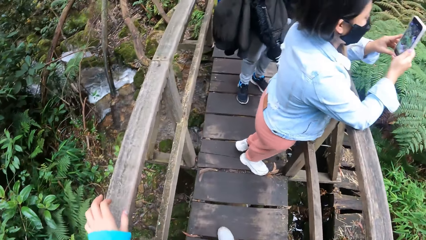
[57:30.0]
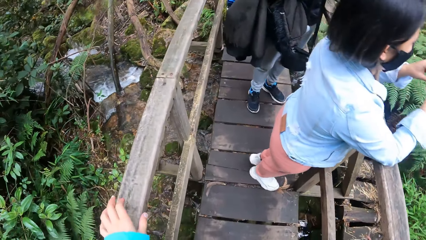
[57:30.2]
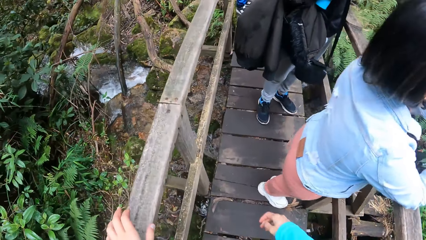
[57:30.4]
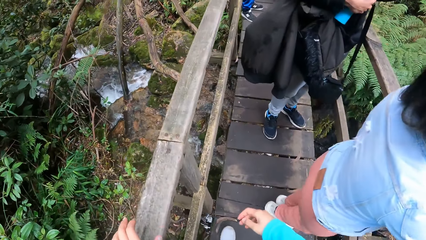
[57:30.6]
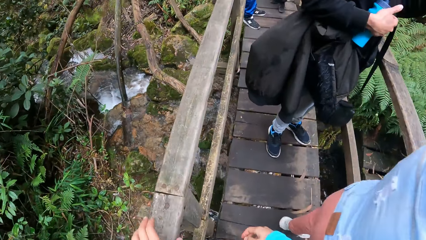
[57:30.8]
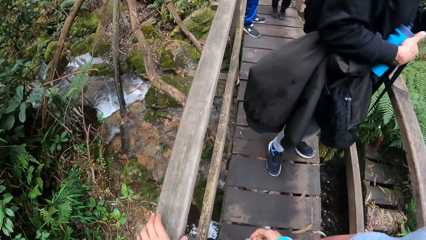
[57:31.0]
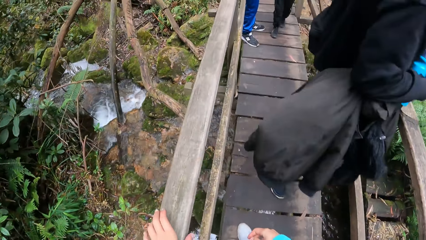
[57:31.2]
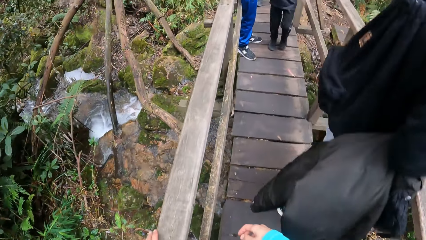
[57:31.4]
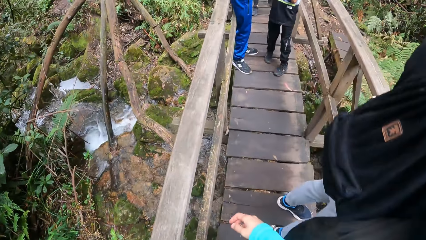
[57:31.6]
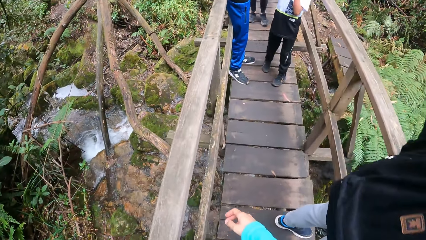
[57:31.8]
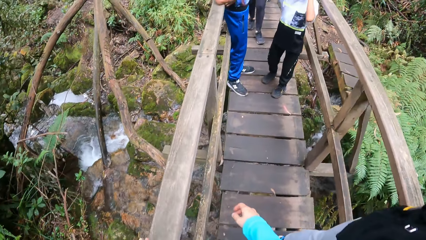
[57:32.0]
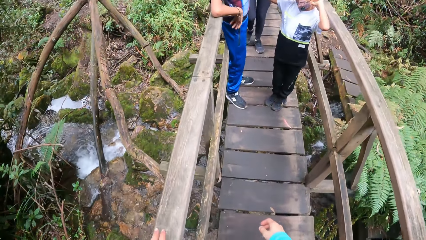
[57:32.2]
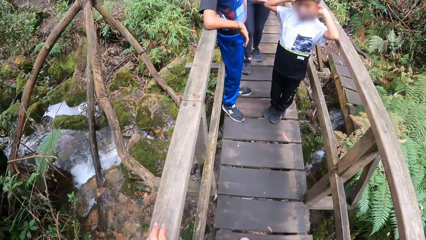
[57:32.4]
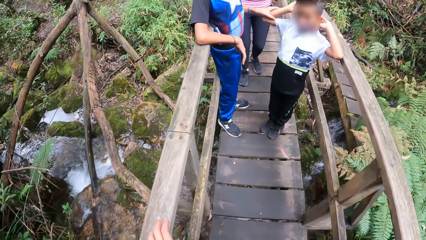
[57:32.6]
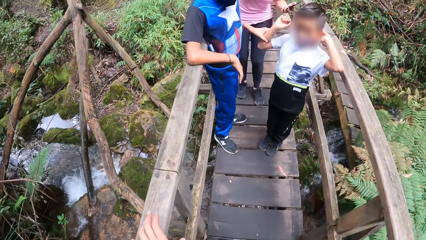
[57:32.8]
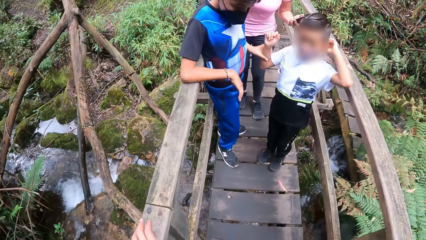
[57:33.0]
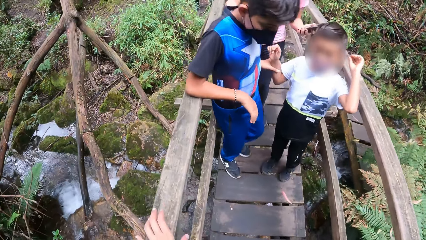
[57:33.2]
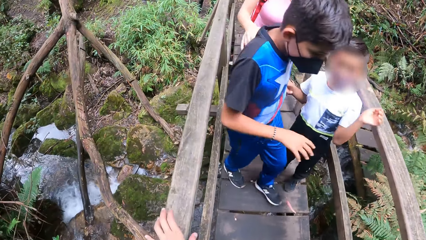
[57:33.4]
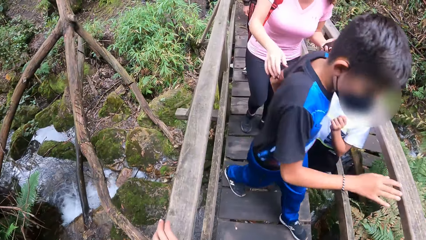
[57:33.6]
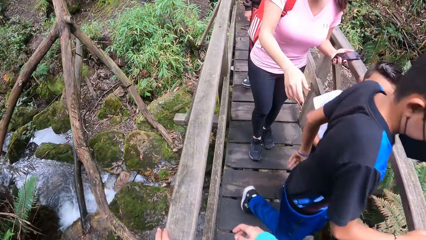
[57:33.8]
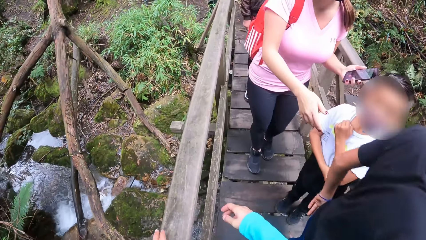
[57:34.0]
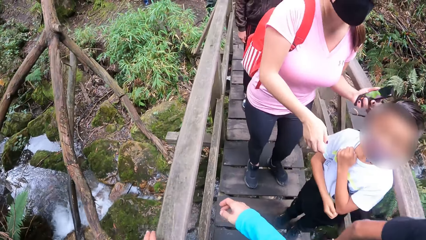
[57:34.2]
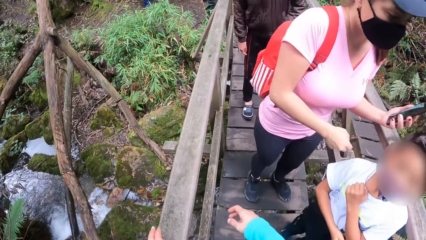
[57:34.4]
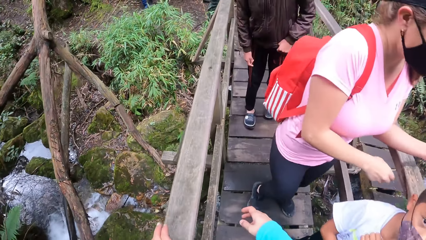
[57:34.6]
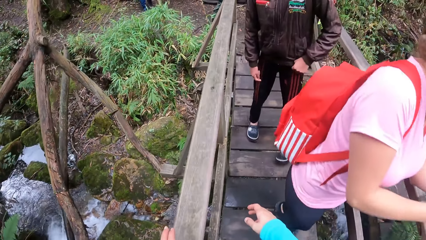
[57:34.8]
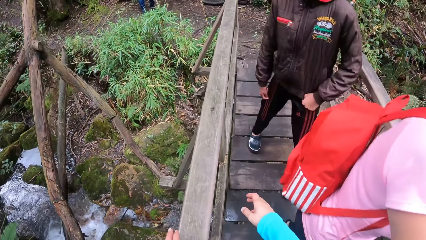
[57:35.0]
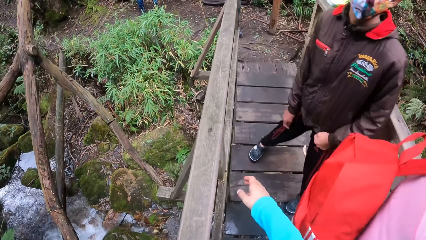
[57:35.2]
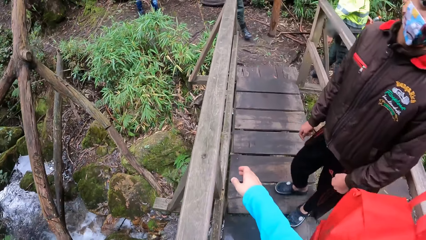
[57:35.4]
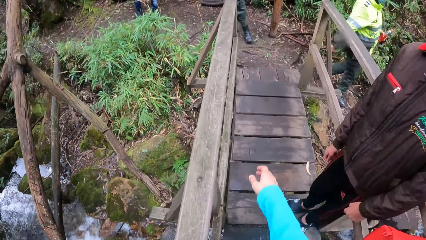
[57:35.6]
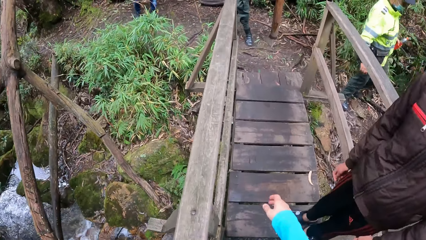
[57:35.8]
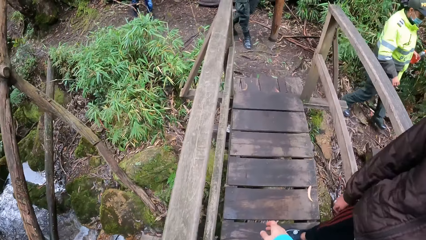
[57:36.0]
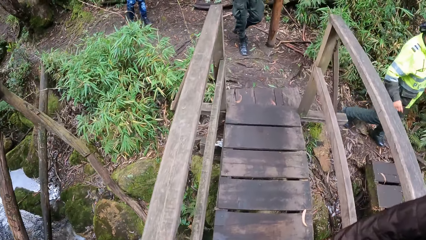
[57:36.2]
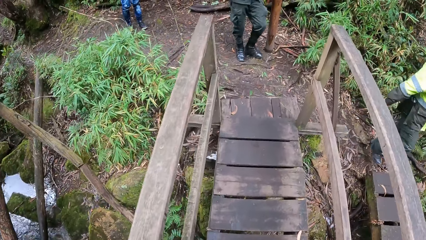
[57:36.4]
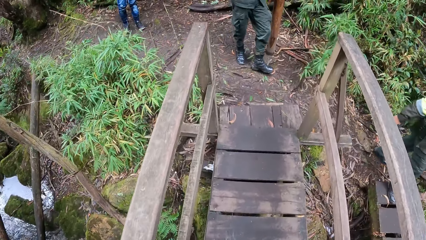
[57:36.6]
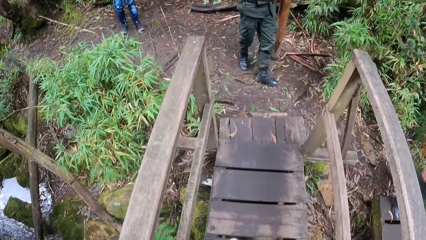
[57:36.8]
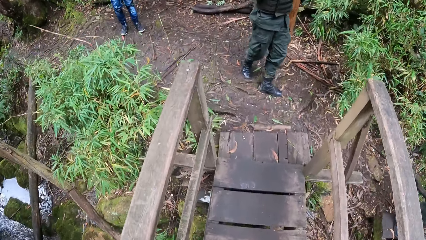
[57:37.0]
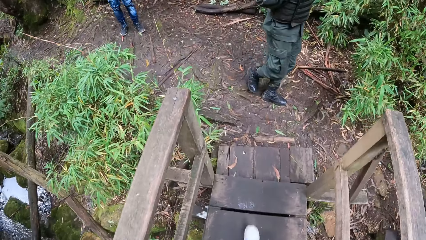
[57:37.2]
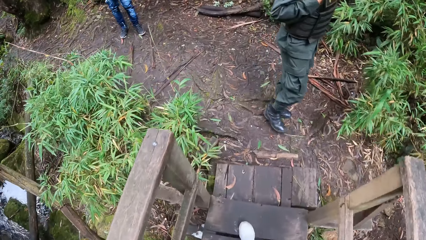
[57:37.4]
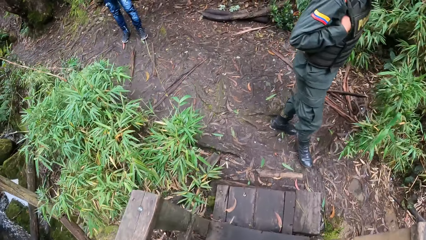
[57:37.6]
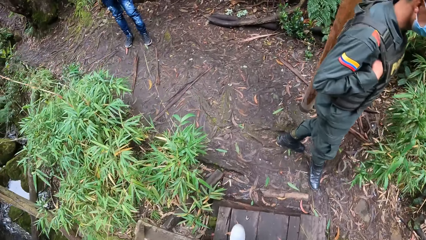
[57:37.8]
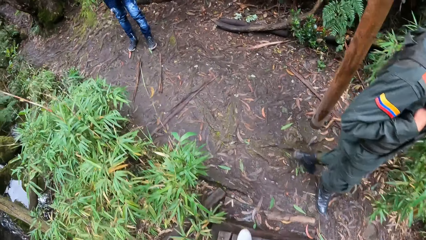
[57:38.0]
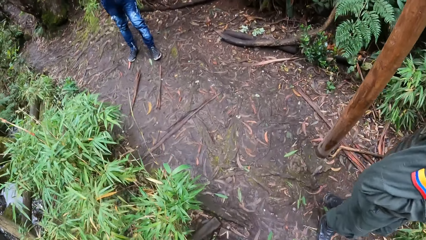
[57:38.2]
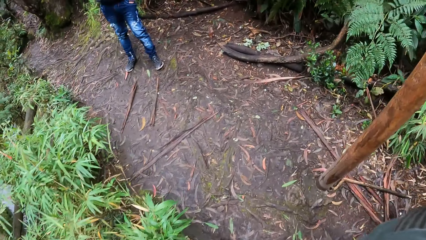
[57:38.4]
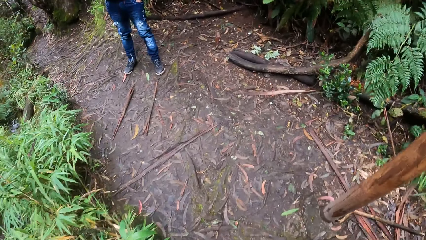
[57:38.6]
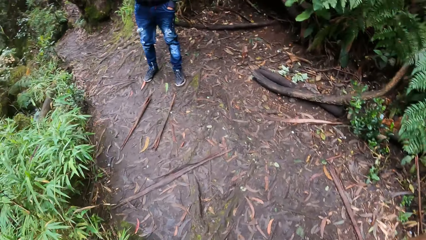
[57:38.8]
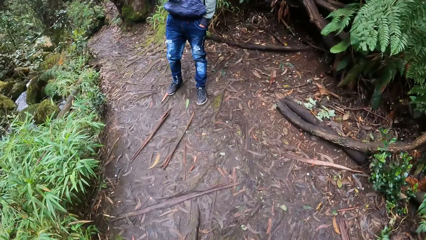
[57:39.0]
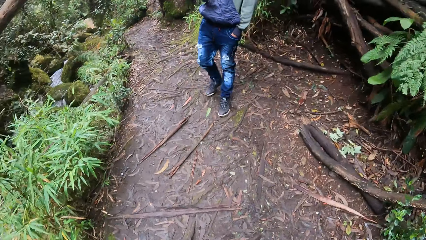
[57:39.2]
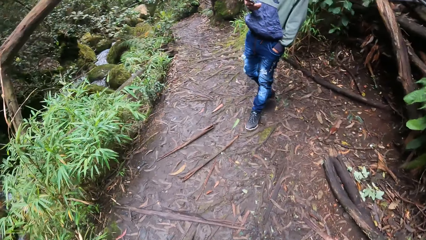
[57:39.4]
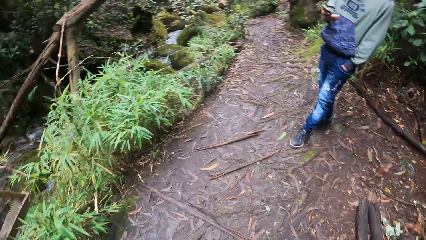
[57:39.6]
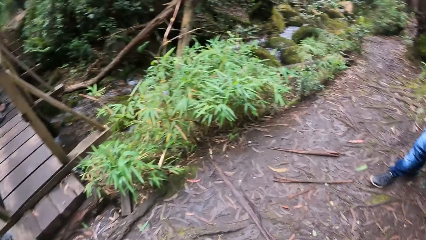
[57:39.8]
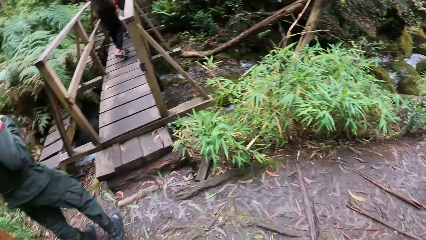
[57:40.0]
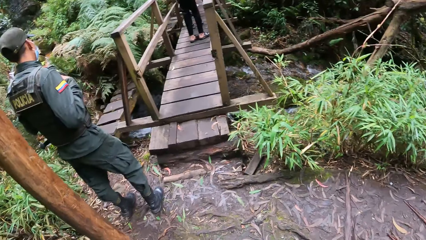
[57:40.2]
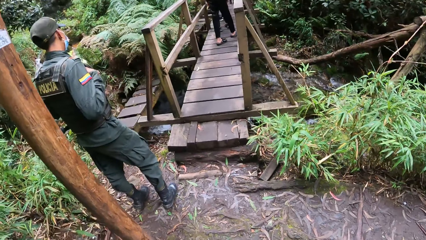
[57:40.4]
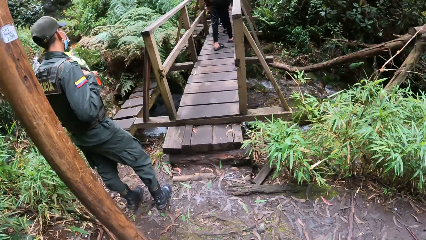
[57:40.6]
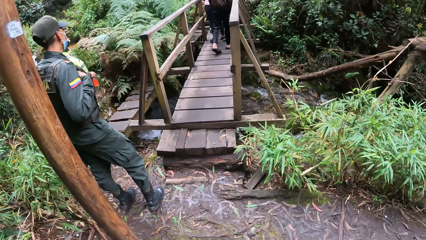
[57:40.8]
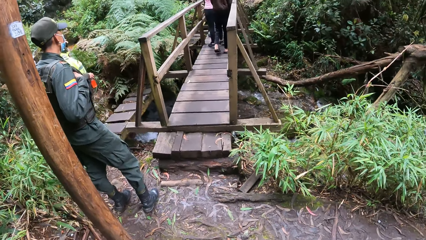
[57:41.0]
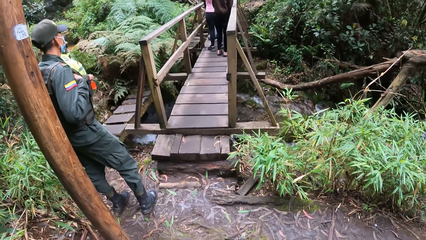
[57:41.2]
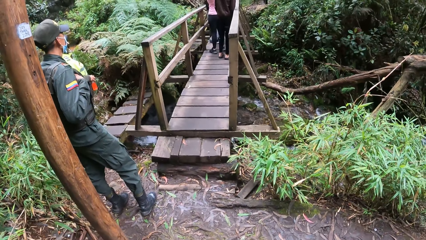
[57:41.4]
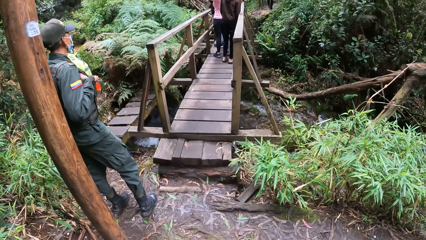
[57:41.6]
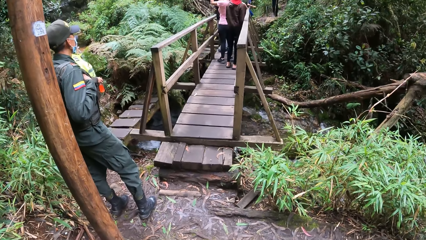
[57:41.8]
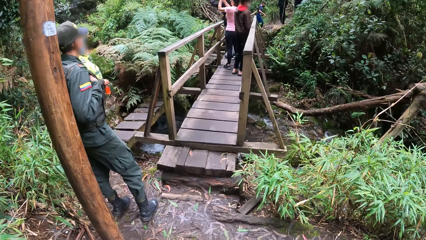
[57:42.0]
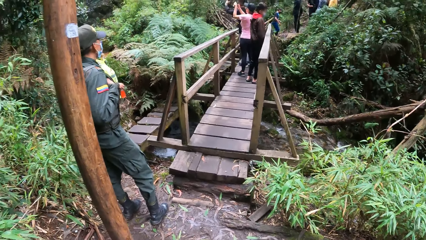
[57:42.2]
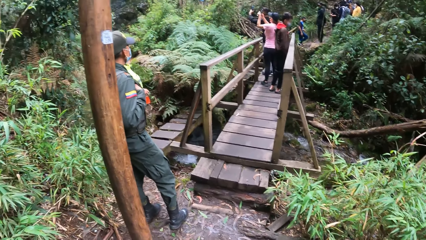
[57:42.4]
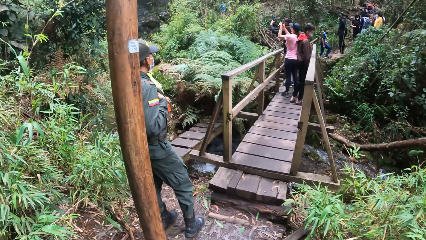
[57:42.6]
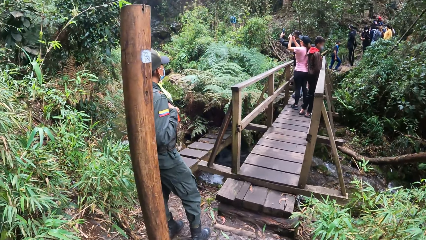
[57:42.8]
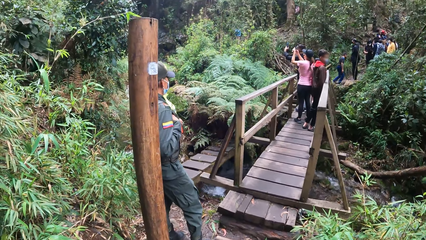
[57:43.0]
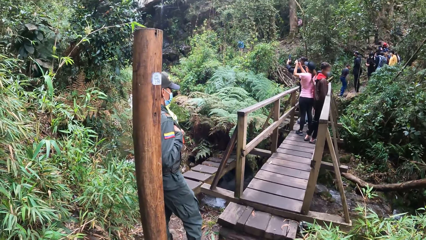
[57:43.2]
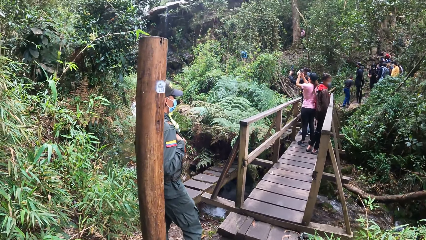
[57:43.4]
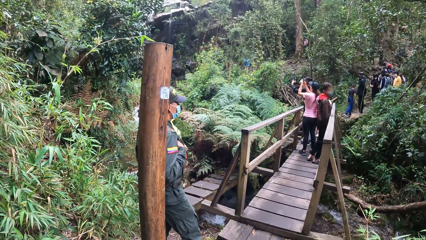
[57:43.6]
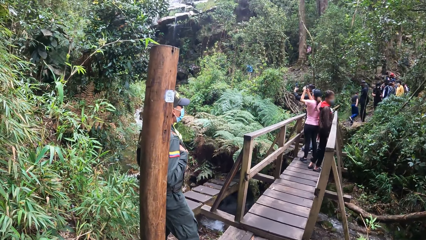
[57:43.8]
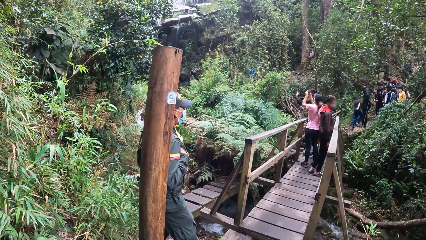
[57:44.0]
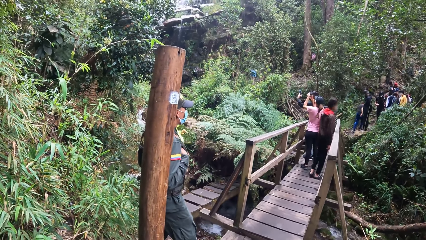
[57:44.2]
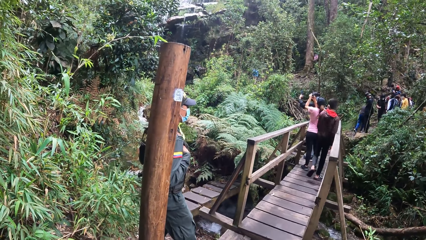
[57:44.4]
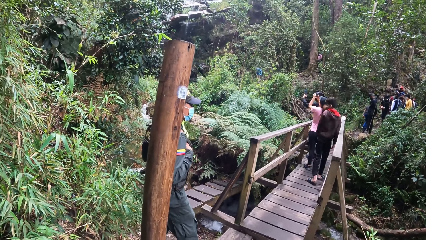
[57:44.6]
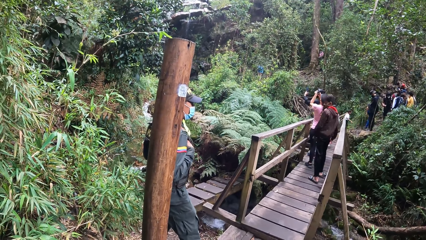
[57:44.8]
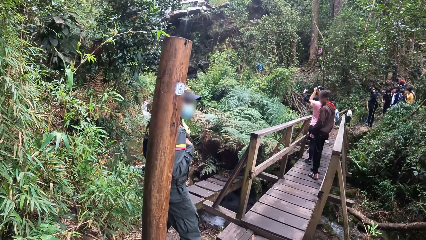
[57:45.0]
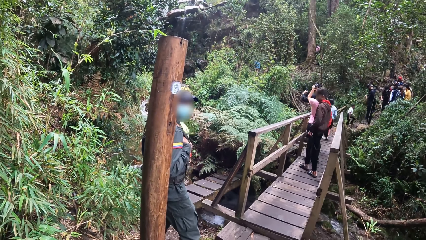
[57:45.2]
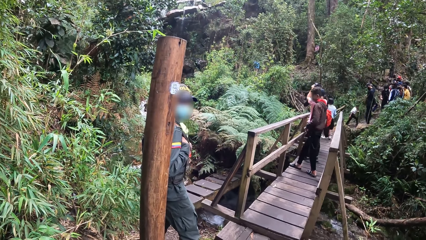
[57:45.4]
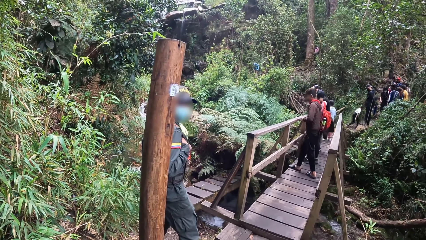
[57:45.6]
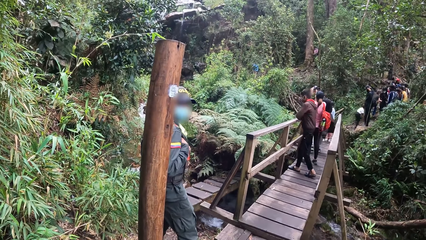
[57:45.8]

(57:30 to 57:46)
The camera wearer puts the left hand on a bridge rail. She holds the mountain walkway barricade with her left hand. She walks on a path. She turns around. She looks around the compound.
